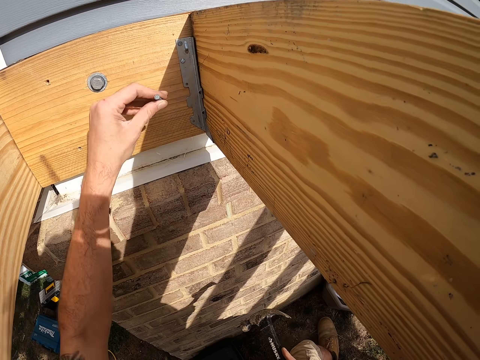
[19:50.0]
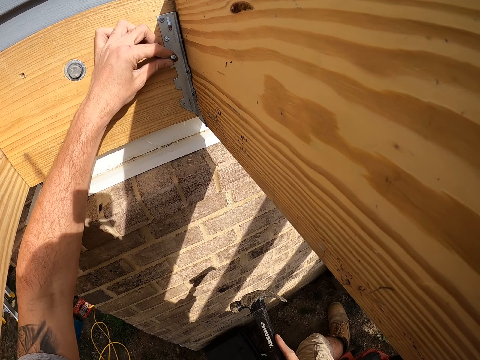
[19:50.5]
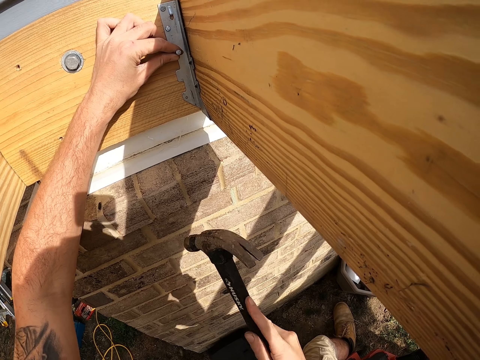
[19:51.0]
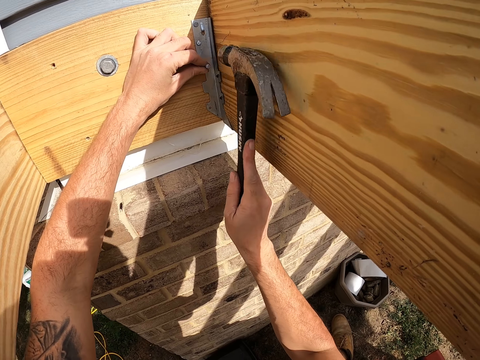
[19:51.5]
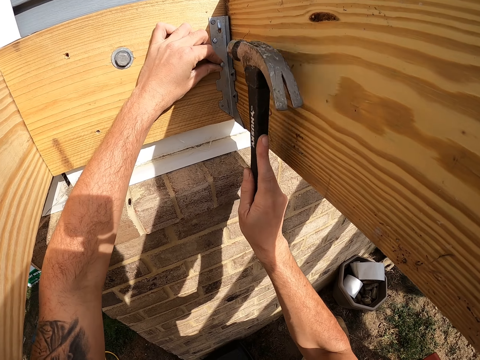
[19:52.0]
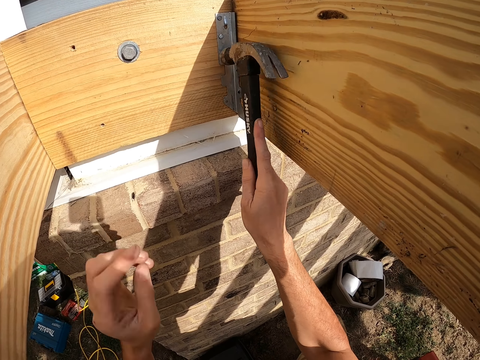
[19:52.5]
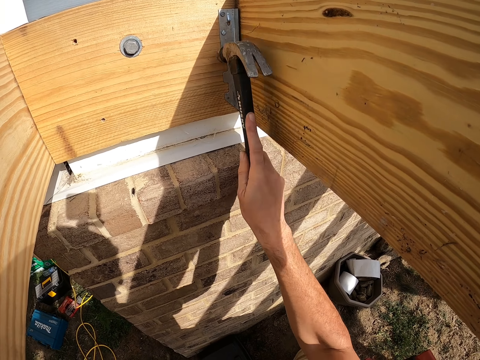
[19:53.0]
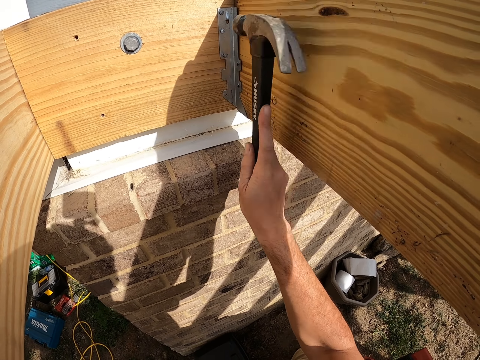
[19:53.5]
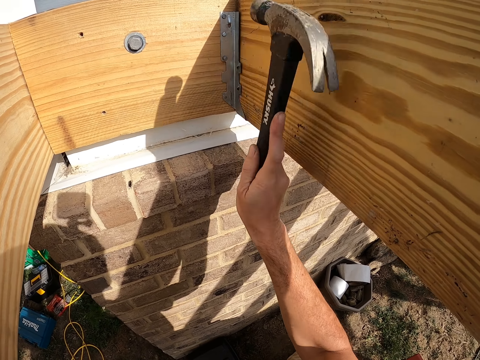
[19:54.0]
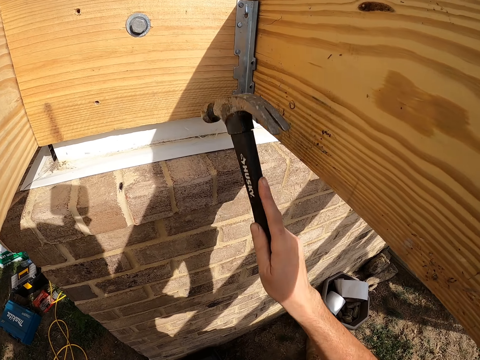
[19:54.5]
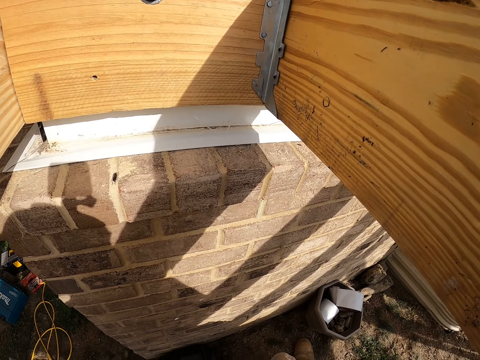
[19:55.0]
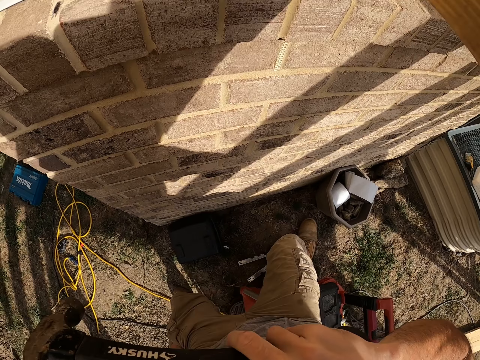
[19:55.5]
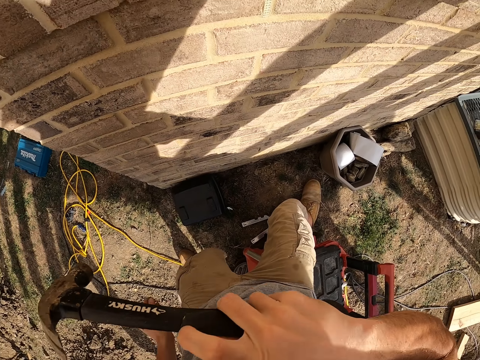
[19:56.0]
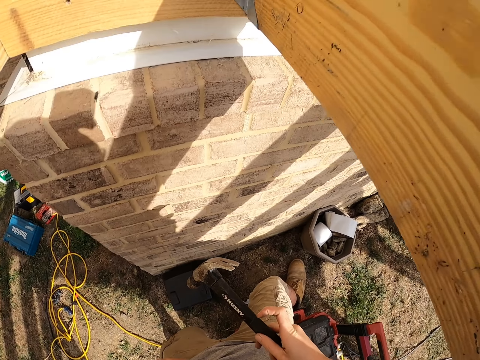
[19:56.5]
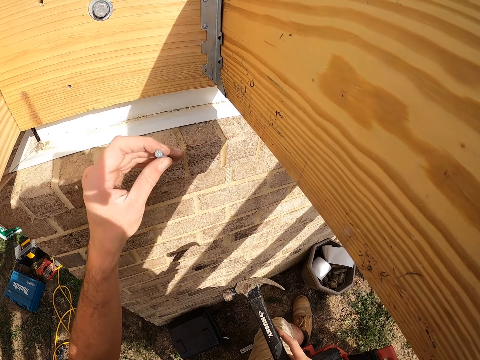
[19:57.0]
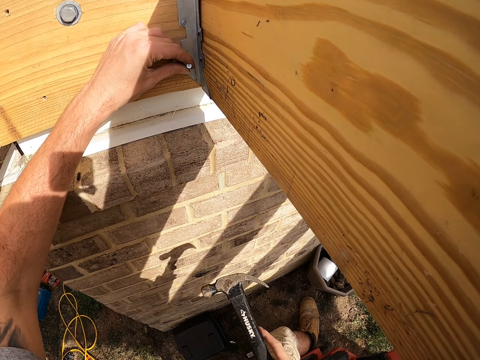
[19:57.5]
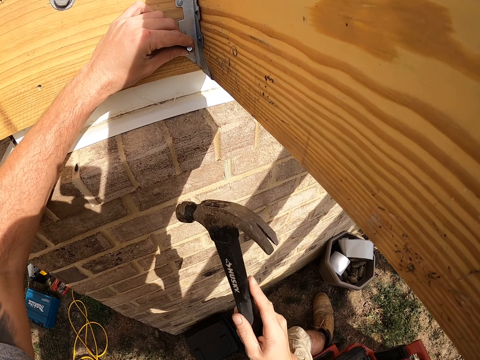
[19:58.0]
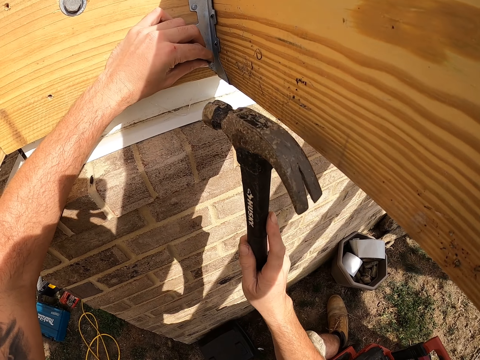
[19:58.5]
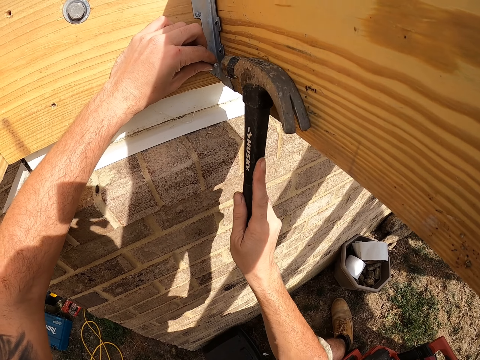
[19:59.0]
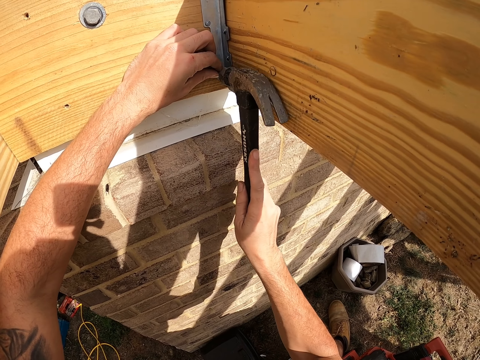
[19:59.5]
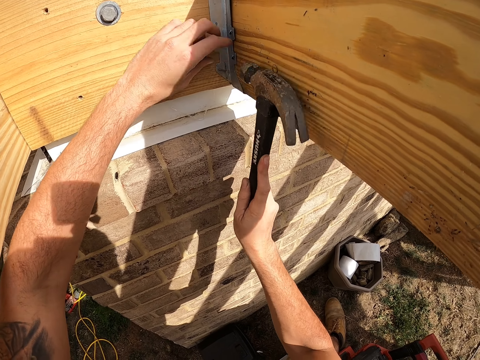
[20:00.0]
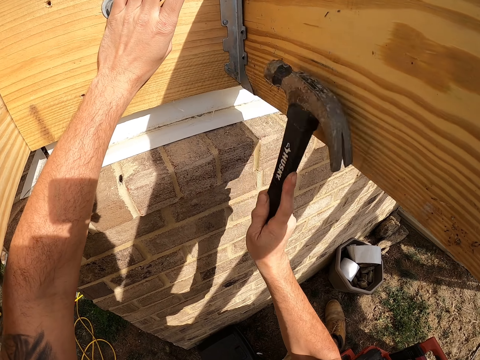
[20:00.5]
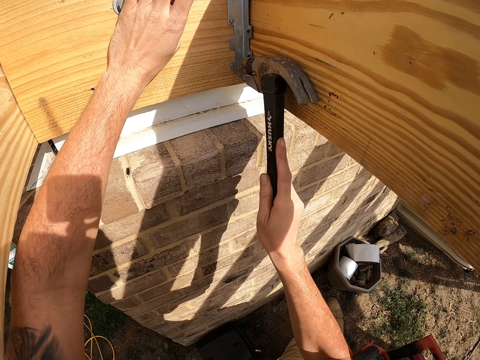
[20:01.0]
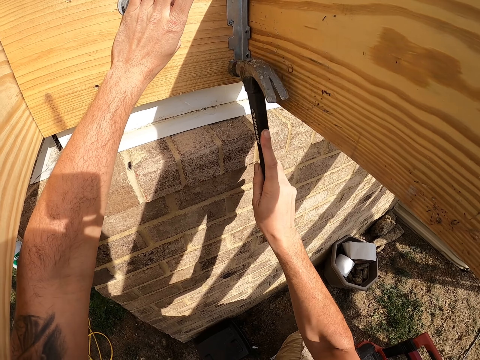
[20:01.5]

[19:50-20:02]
The camera wearer lifts a nail. They place the nail on the wood, on the hinge. They lift the hammer. They hit the nail on the hinge with the hammer. They pull back the left hand. They hit the nail with the hammer. They move the hammer. They look around. They lift the hammer. They look around. They move the hammer. They lift the nail. They place the nail on the wood, on the hinge. They lift the hammer. They hit the nail on the hinge with the hammer.

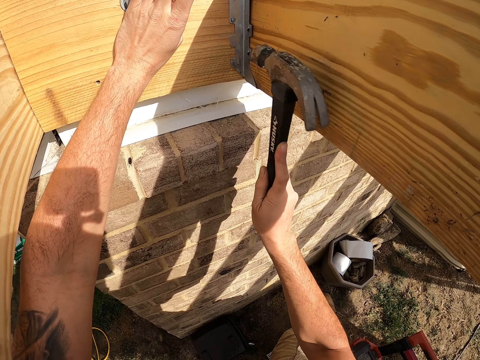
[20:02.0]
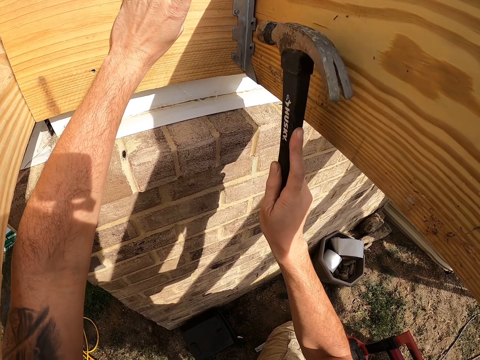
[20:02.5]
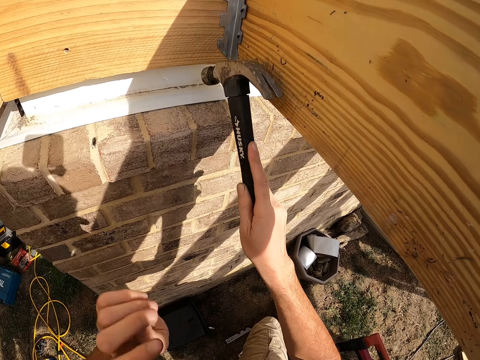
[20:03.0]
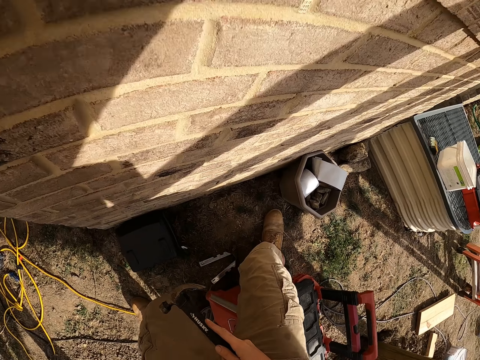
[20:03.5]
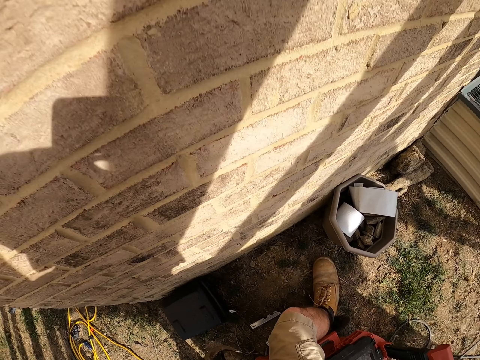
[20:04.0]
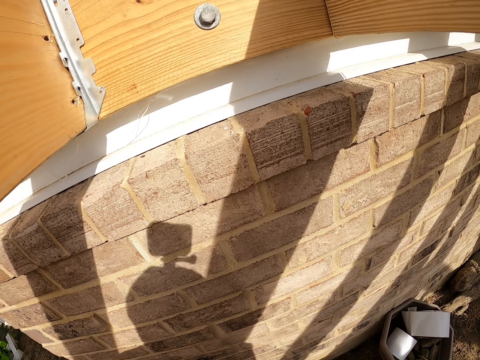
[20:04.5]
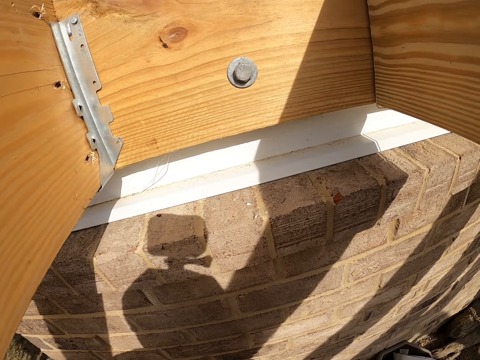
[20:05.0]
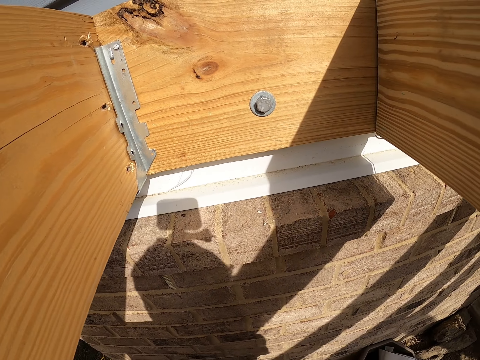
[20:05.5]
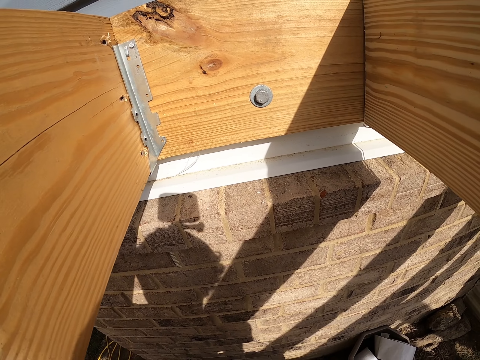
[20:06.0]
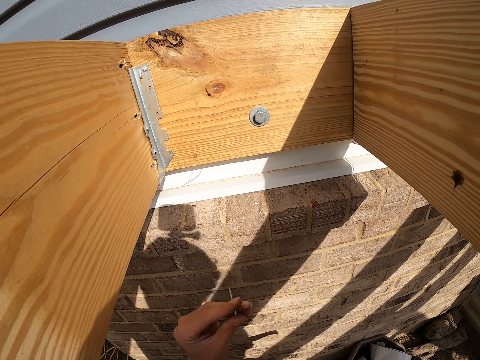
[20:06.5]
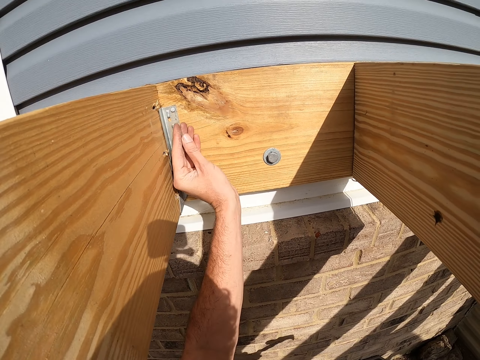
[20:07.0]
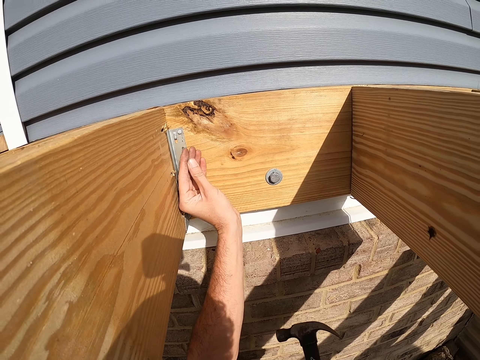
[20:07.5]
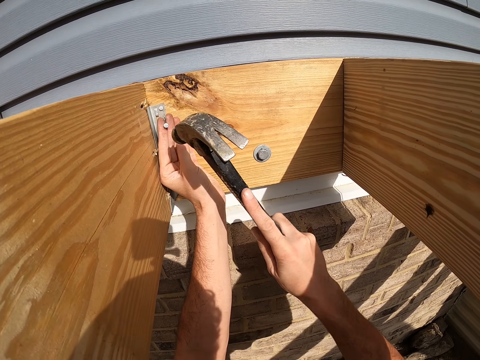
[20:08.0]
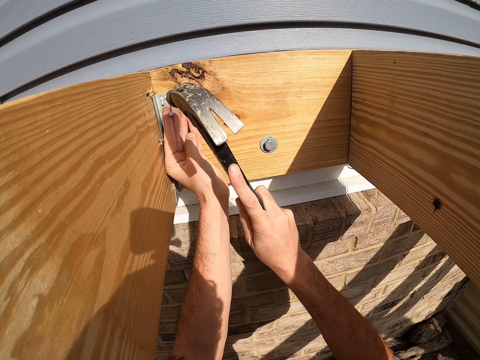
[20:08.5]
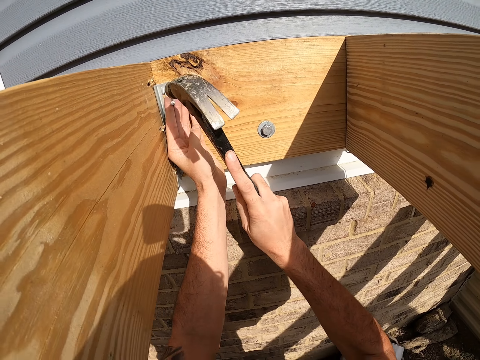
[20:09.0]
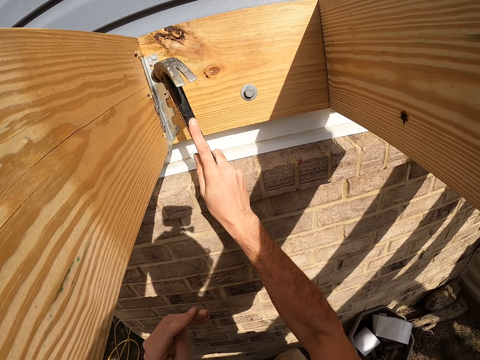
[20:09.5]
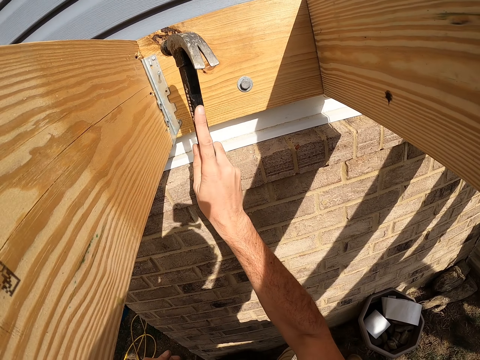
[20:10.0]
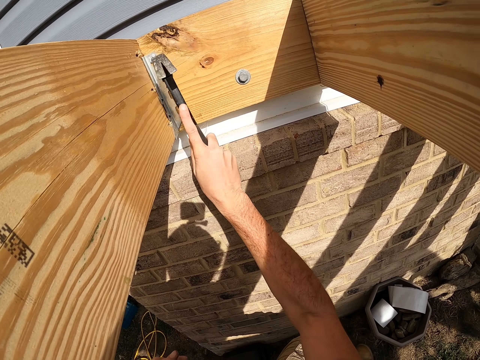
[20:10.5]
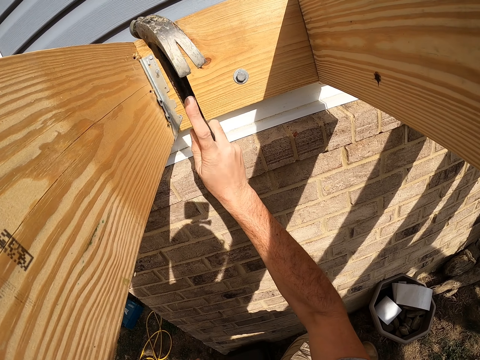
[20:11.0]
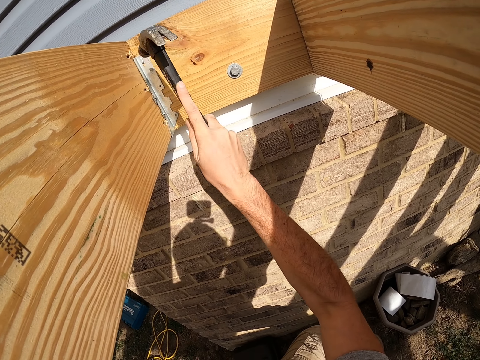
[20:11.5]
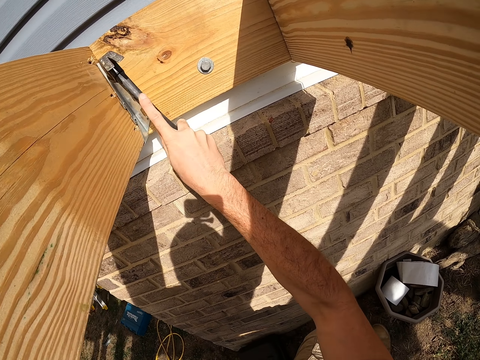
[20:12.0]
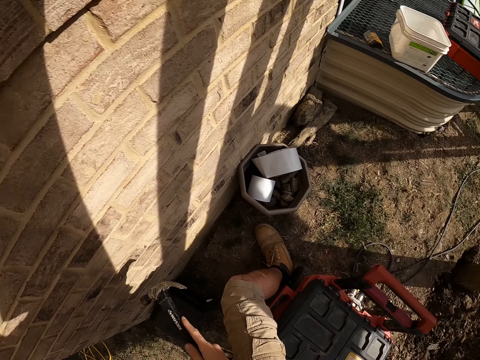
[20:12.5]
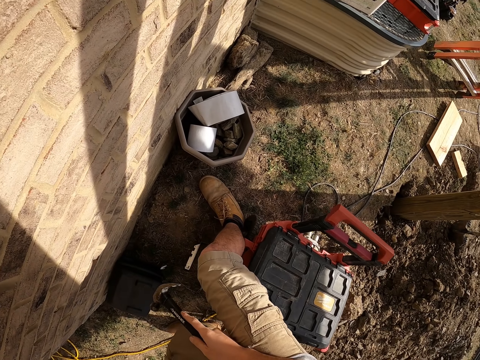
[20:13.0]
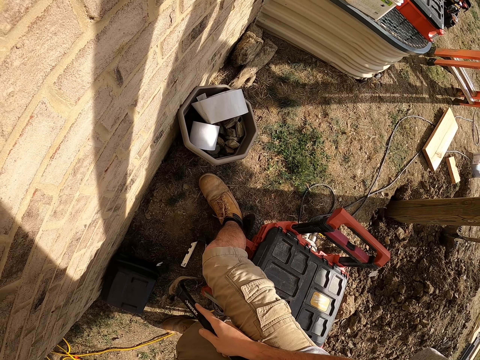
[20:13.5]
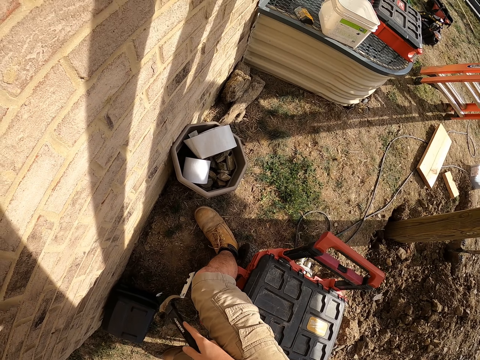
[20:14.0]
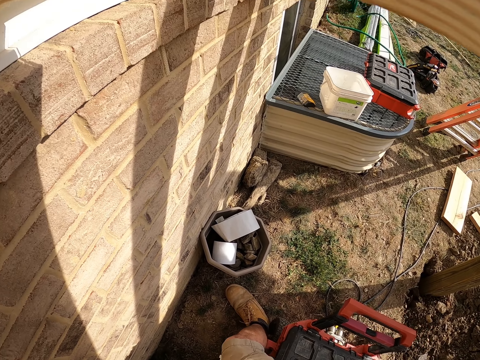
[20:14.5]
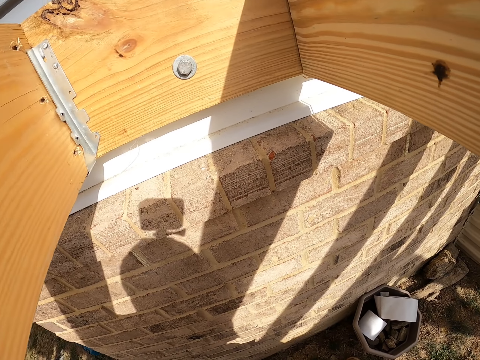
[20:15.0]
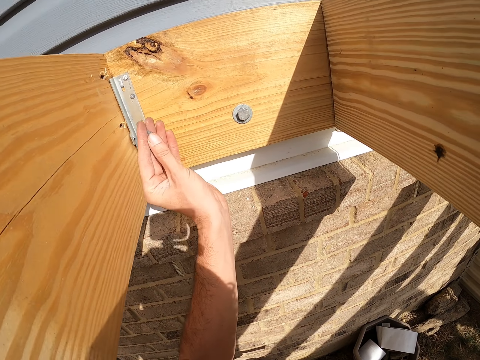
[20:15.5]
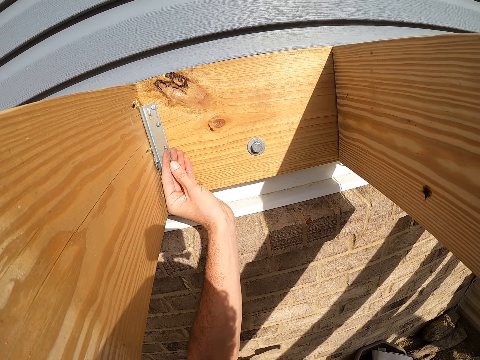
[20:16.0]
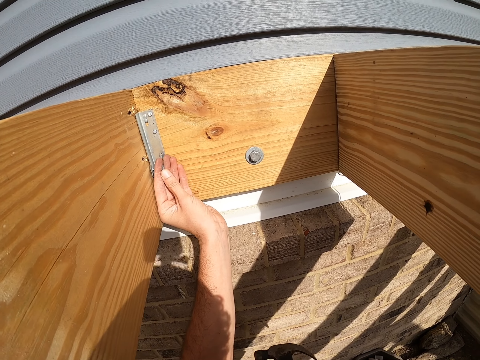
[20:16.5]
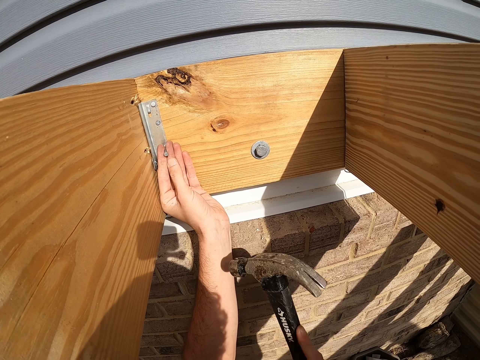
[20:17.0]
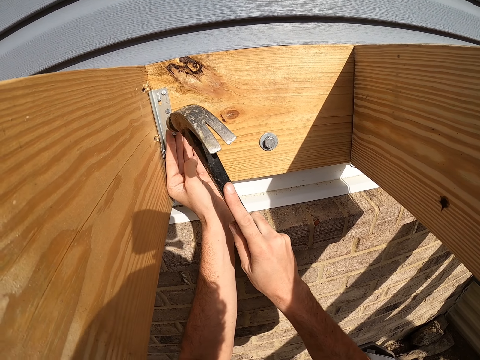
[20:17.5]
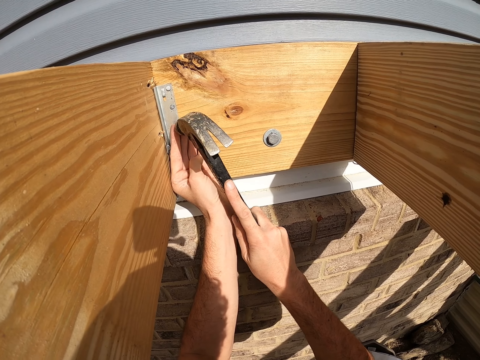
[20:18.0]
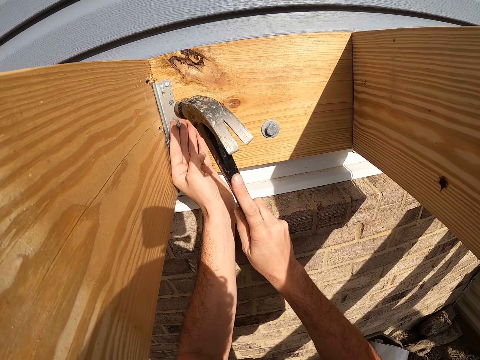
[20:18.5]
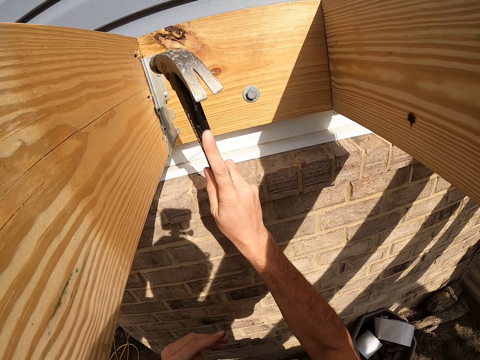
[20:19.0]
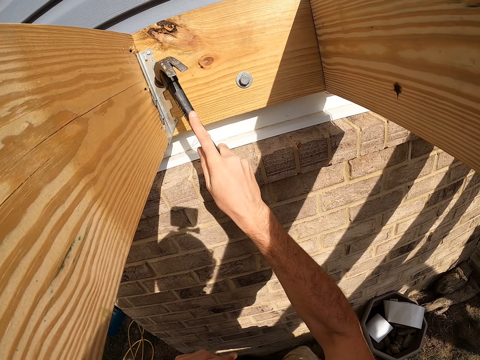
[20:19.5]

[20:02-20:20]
The camera wearer pulls back both hands and looks around. They lift a nail. They put the nail on the hinge on the wood. They lift the hammer. They hit the nail on the hinge with the hammer. They move the left hand. They hit the nail with the hammer. They move the hammer and look around. They lift a nail. They place the nail on the wood. They lift the hammer. They hit the nail with the hammer.
